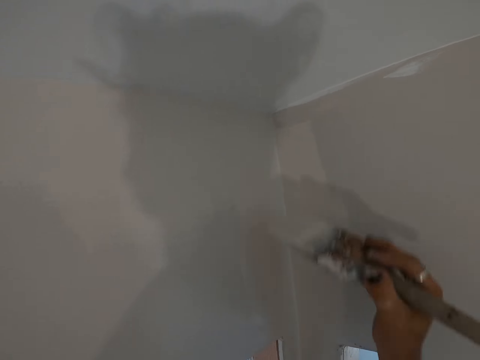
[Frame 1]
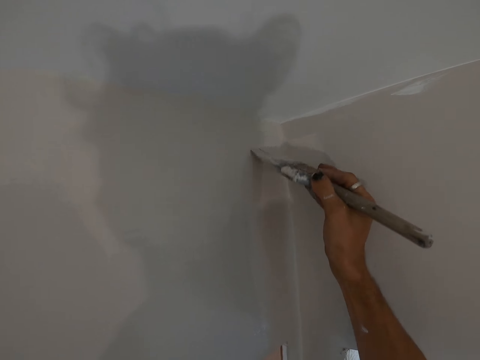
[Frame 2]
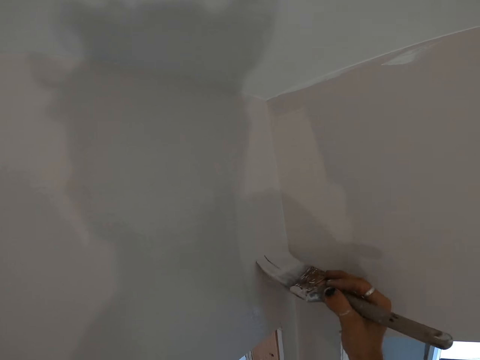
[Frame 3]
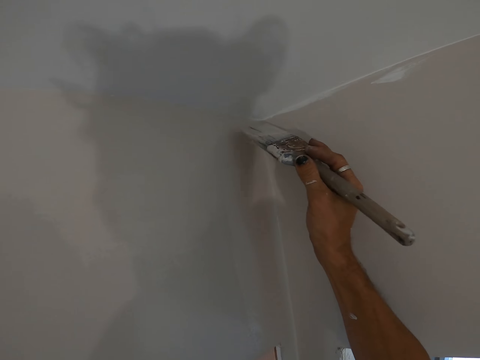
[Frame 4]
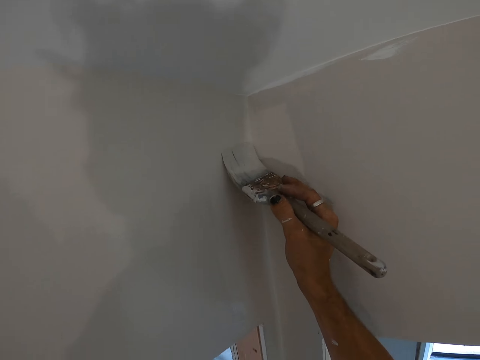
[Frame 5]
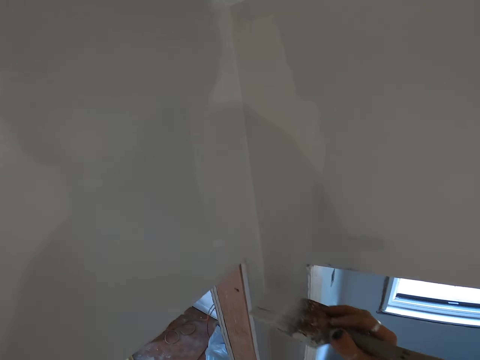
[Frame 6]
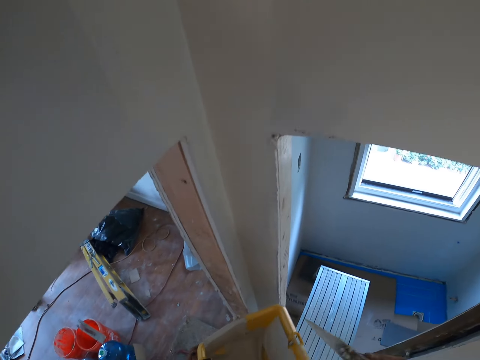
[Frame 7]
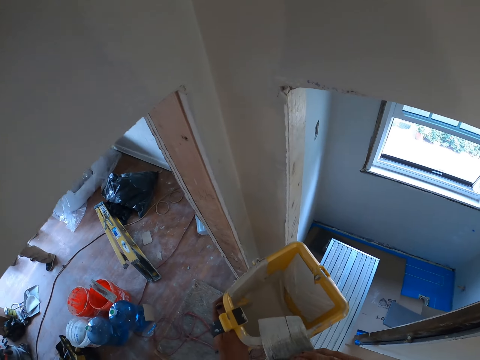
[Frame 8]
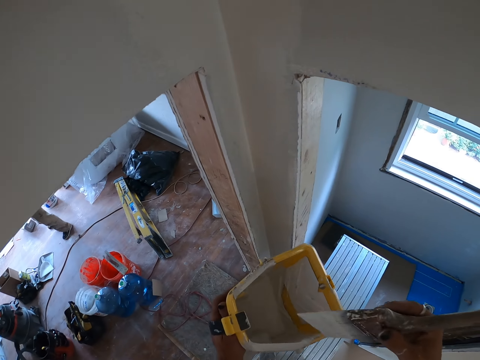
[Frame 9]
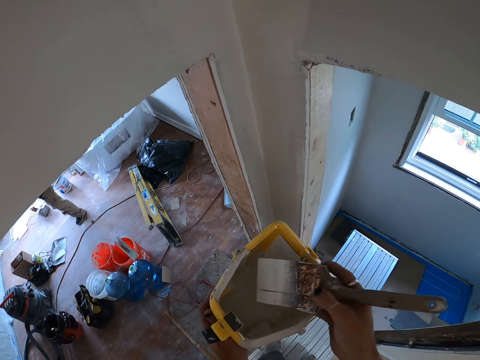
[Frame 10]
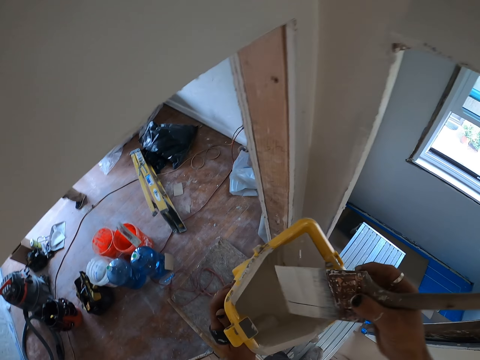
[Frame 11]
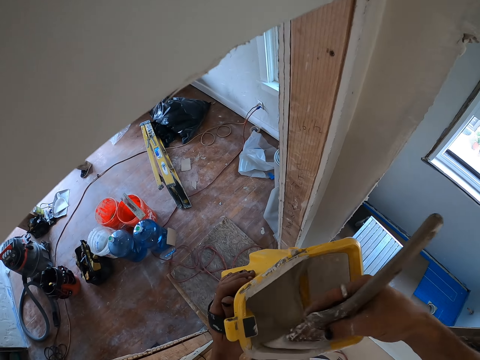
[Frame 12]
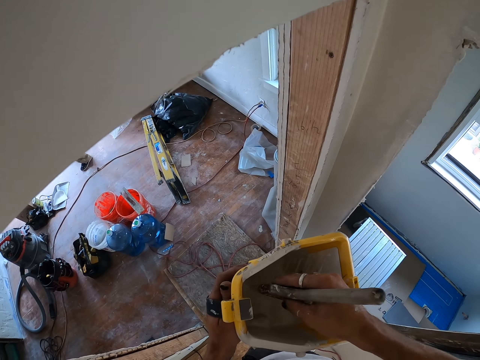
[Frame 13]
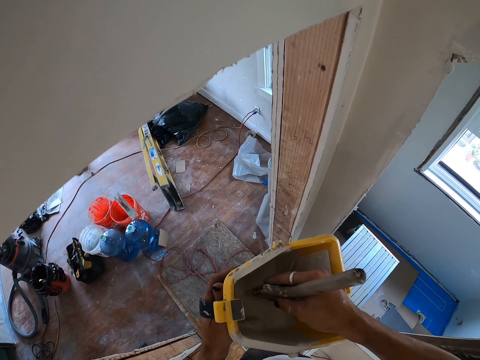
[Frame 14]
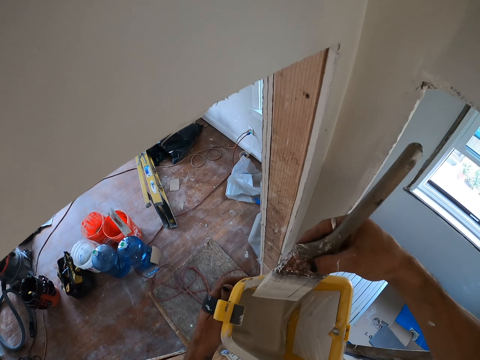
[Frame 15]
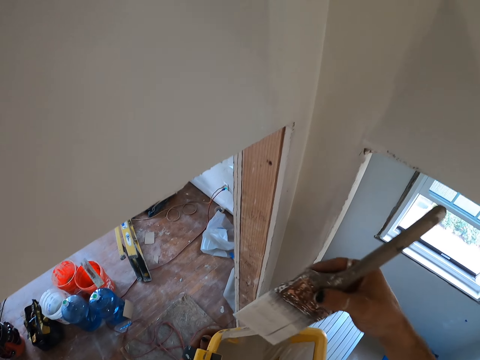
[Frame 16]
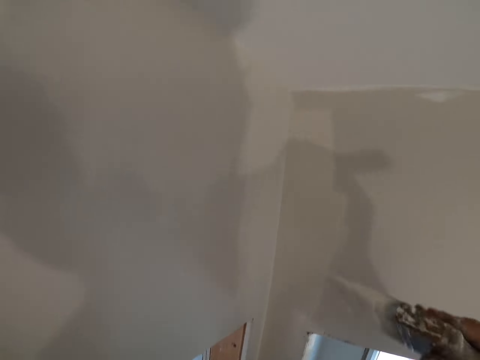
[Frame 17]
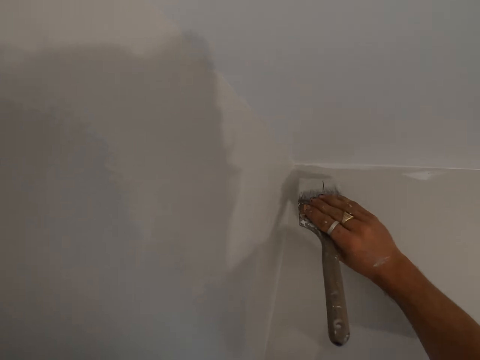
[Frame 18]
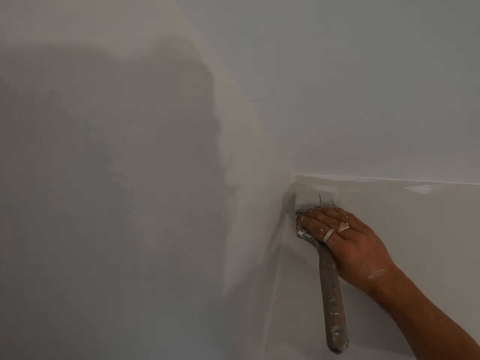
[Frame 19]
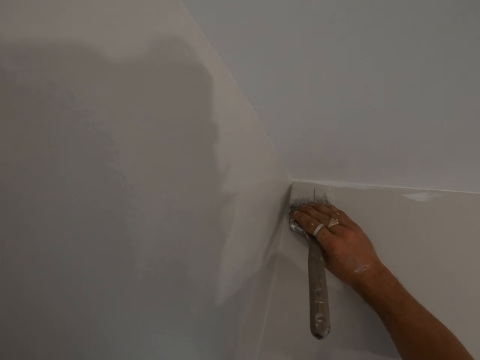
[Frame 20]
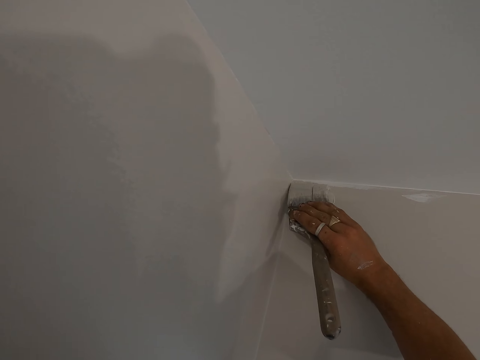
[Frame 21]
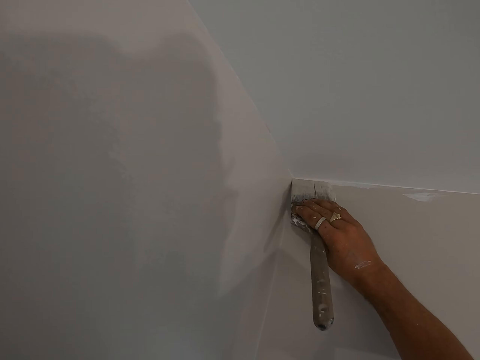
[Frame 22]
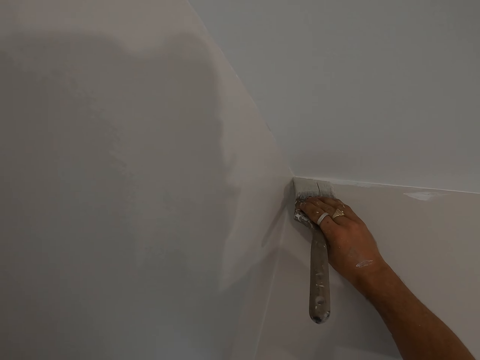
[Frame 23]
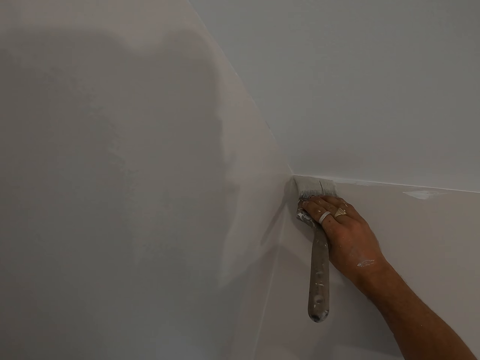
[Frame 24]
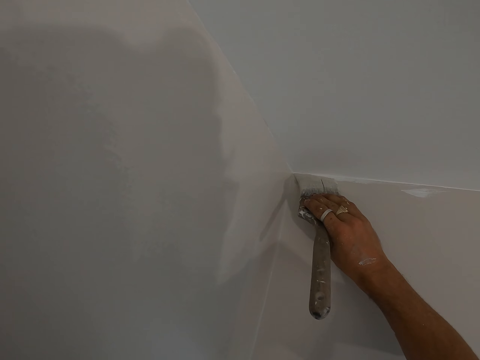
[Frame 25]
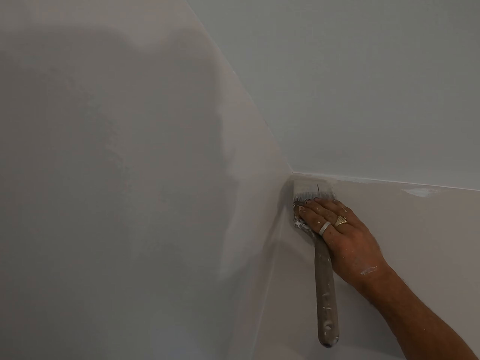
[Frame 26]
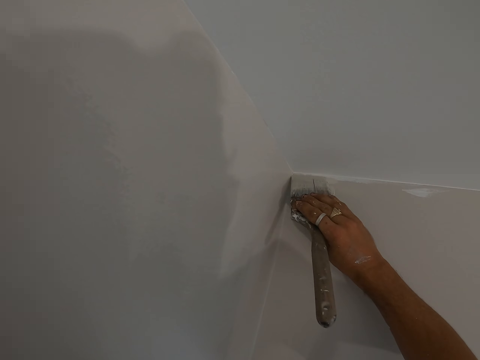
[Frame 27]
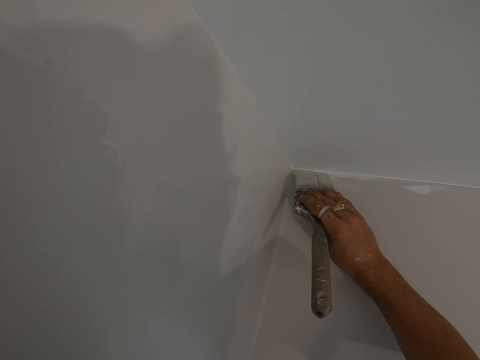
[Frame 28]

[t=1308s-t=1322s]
The camera wearer wipes the excess paint in the paint bucket. They dip the paint brush in the paint bucket. They wipe the excess paint in the paint bucket. They paint the wall with the paint brush.

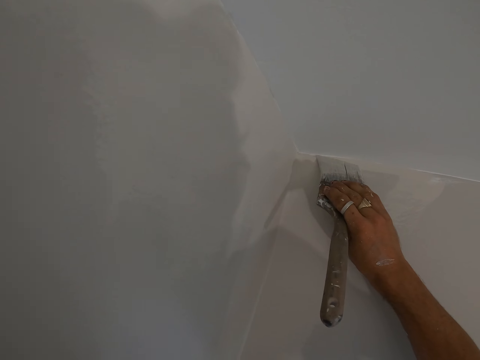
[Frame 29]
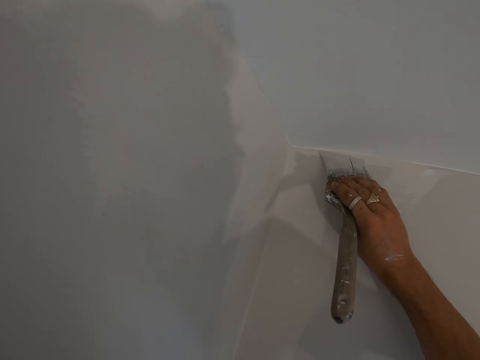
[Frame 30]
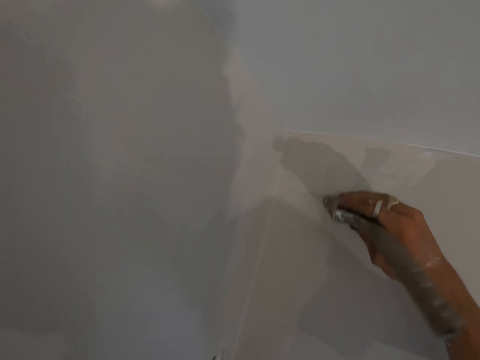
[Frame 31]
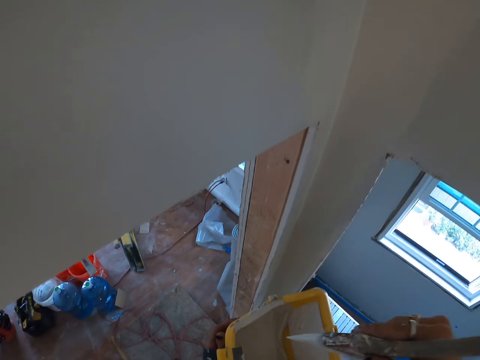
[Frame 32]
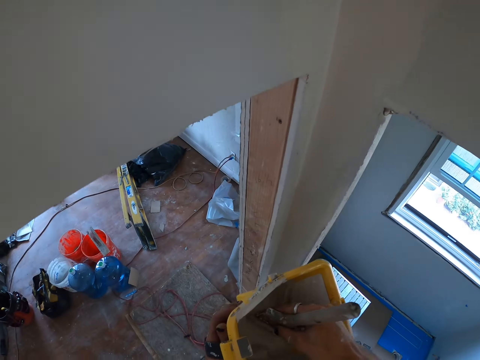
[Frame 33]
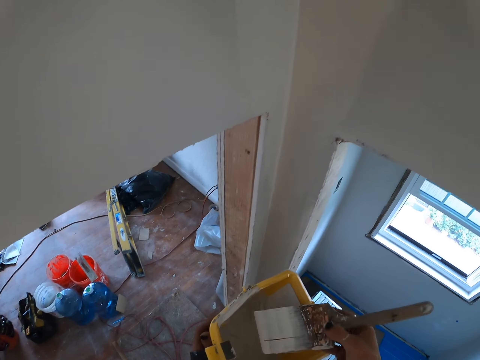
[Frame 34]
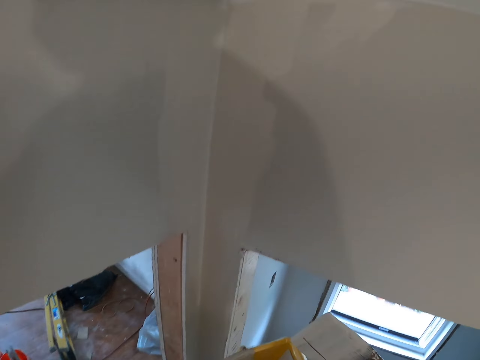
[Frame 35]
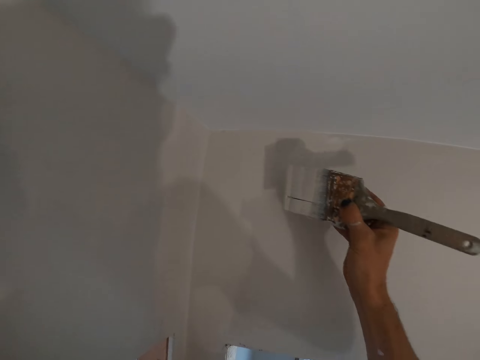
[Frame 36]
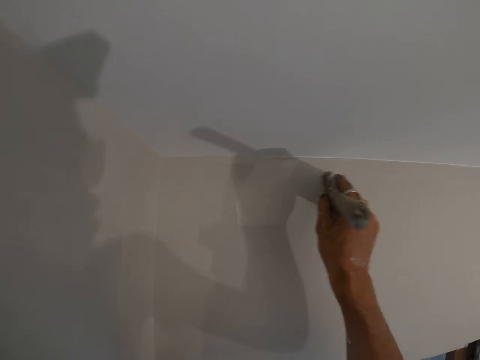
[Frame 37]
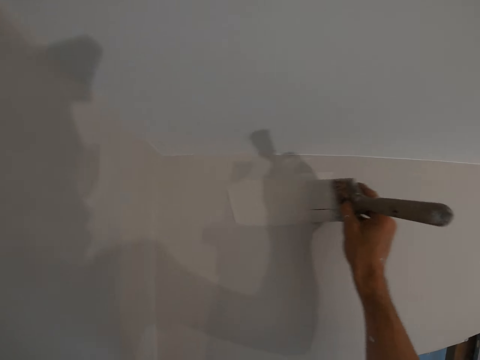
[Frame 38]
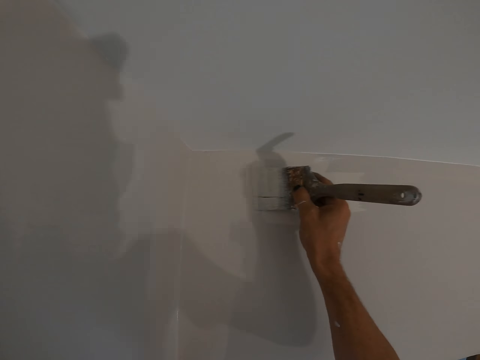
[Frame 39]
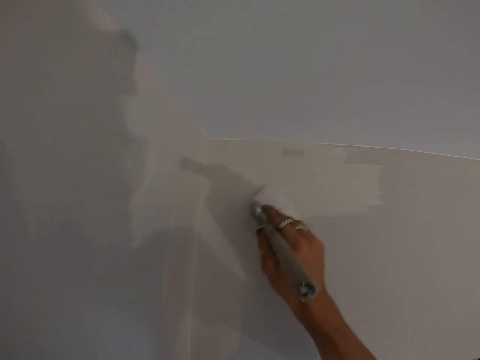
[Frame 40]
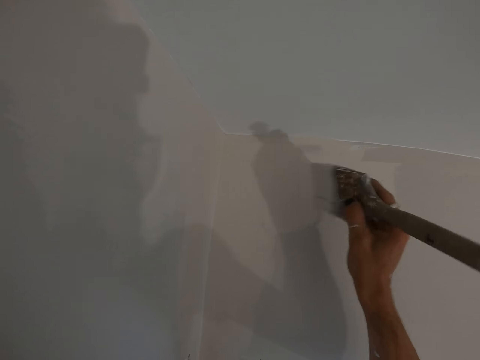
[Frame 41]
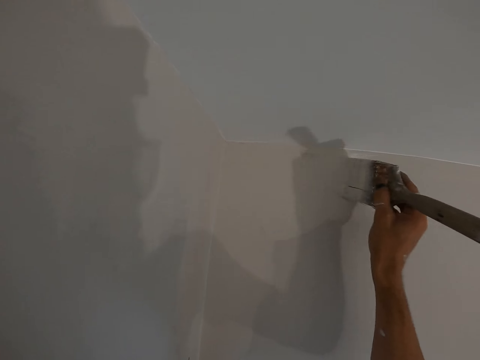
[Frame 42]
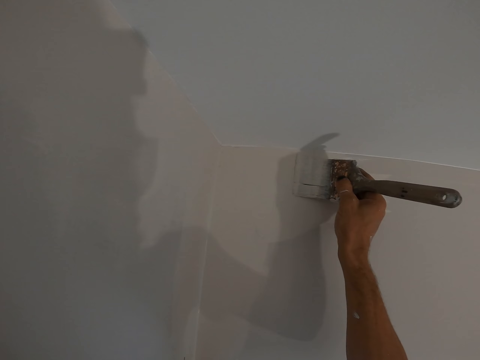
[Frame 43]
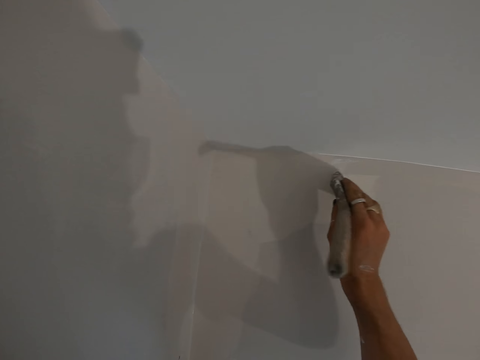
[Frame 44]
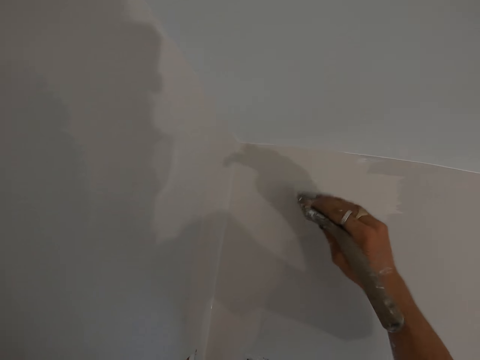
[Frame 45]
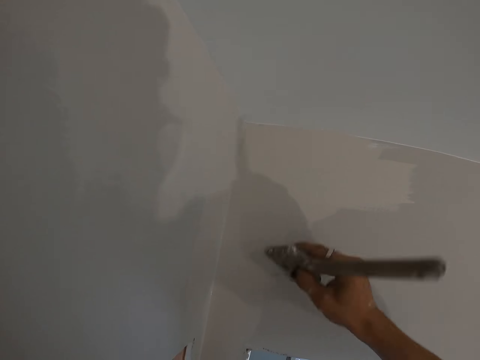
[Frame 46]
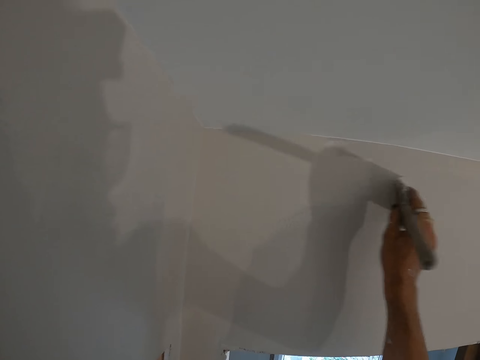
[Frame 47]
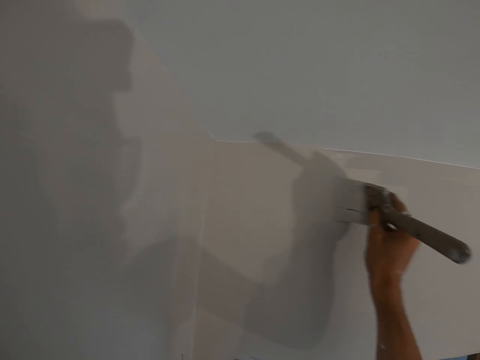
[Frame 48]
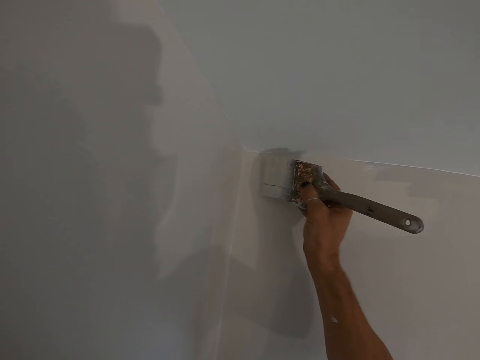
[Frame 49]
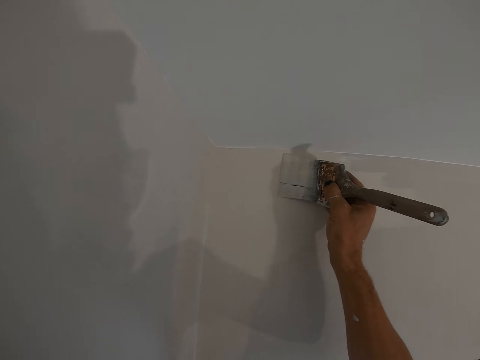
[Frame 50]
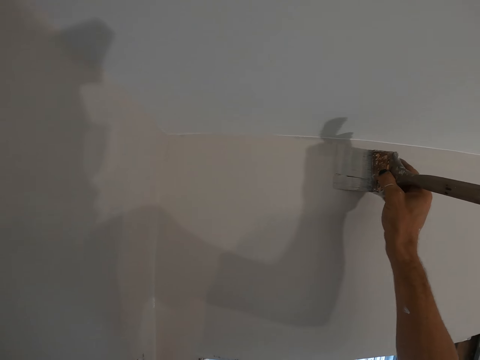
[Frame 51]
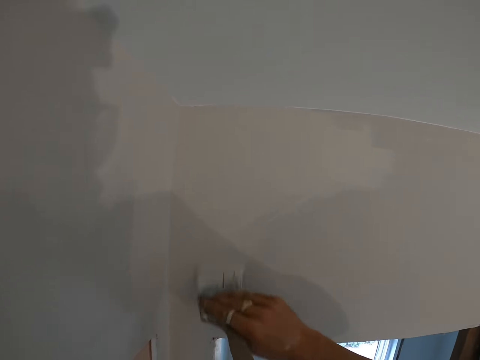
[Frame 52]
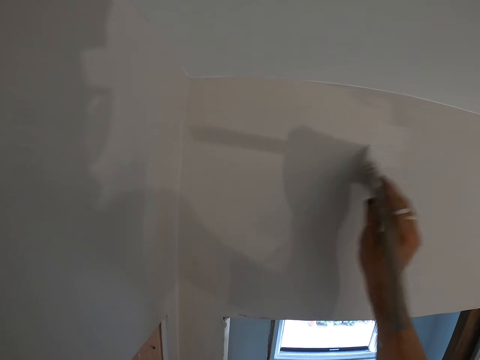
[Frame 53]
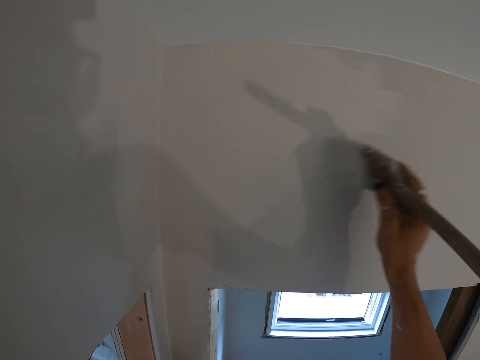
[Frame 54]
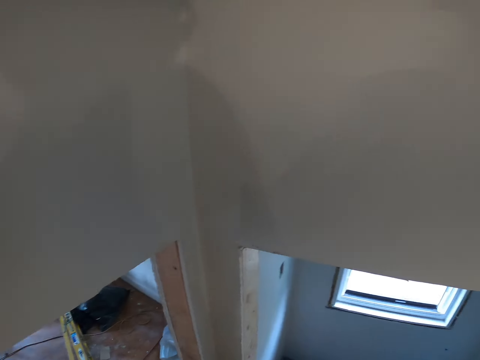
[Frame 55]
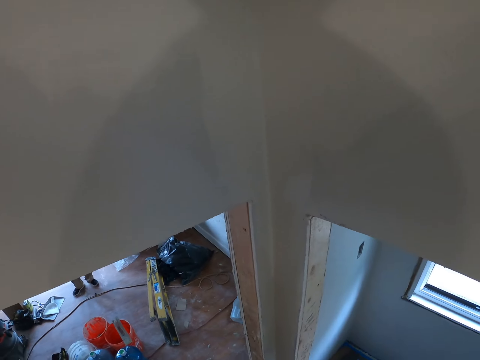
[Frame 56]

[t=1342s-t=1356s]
The camera wearer dips the paint brush in the paint bucket. They paint the wall with the paint brush. They turn around the room.
